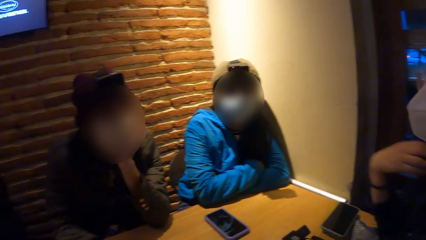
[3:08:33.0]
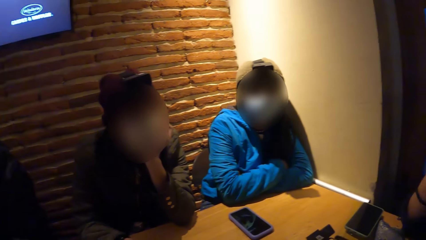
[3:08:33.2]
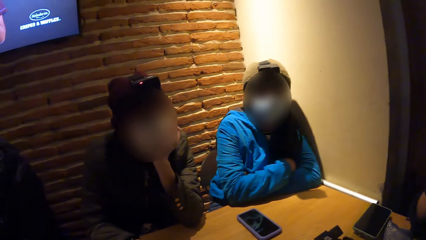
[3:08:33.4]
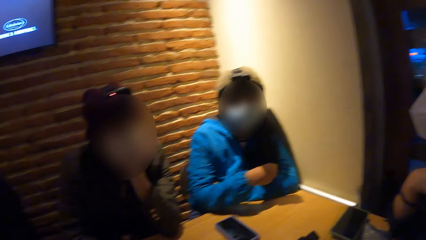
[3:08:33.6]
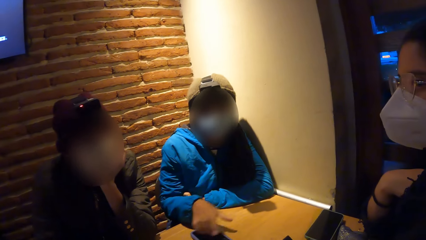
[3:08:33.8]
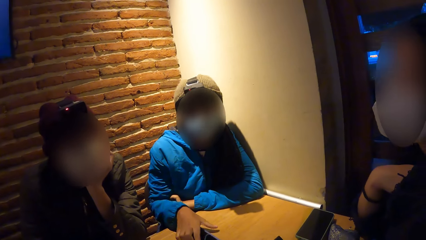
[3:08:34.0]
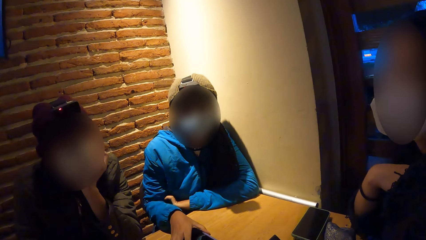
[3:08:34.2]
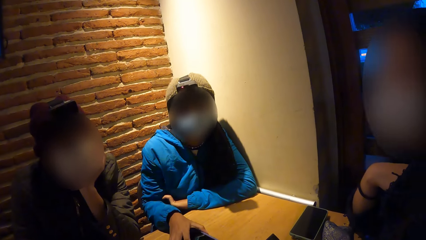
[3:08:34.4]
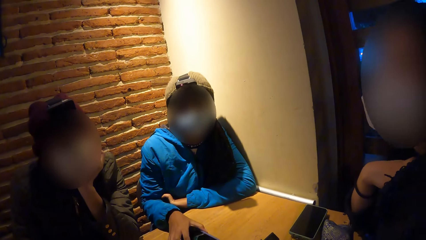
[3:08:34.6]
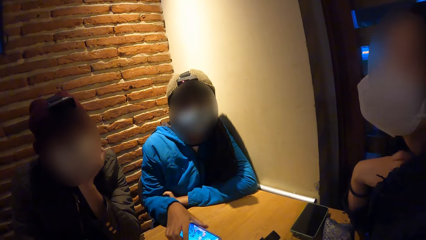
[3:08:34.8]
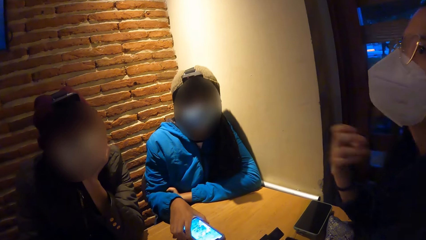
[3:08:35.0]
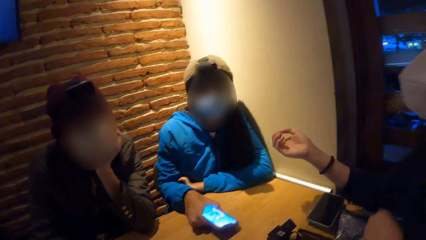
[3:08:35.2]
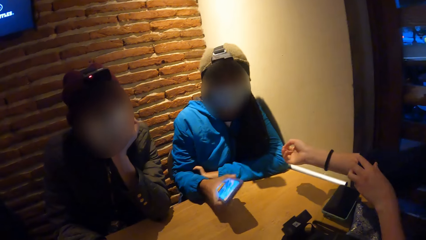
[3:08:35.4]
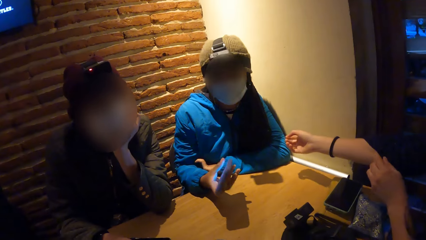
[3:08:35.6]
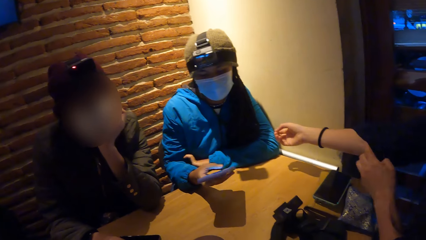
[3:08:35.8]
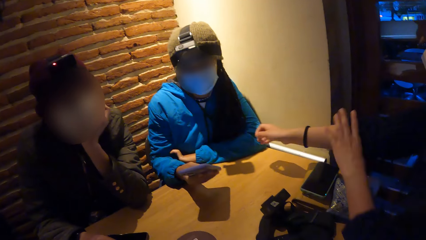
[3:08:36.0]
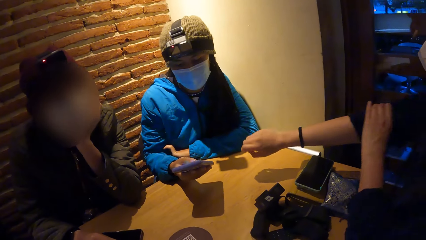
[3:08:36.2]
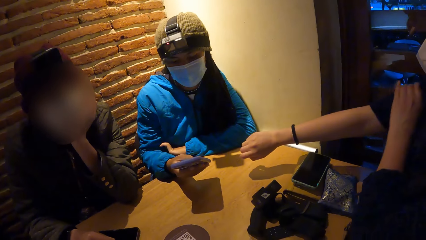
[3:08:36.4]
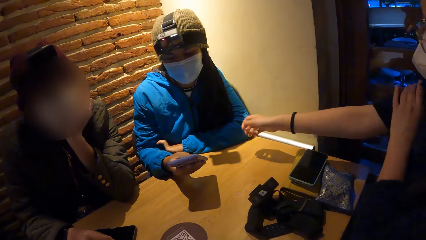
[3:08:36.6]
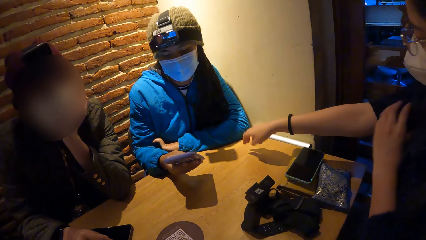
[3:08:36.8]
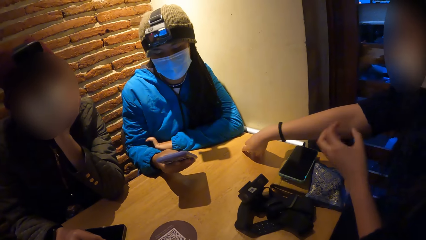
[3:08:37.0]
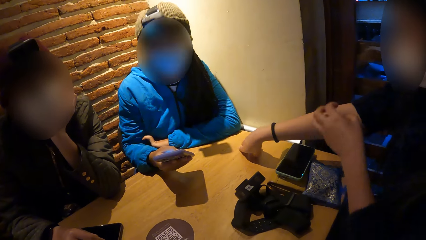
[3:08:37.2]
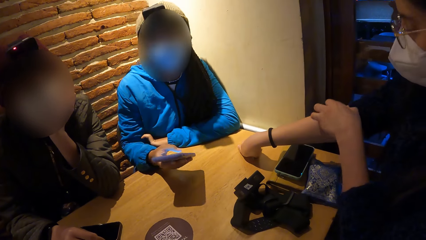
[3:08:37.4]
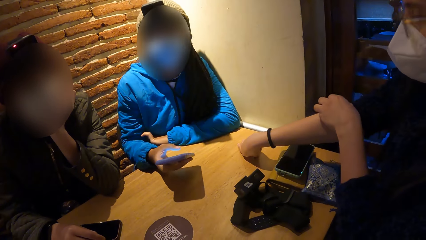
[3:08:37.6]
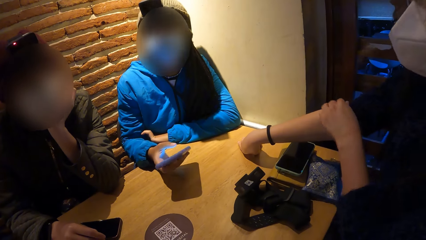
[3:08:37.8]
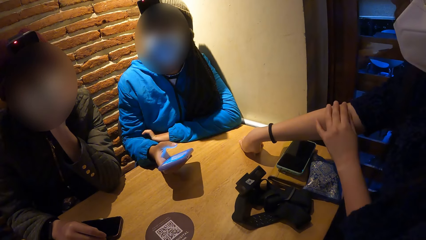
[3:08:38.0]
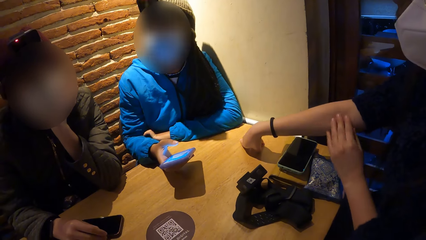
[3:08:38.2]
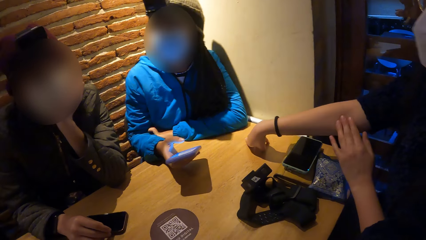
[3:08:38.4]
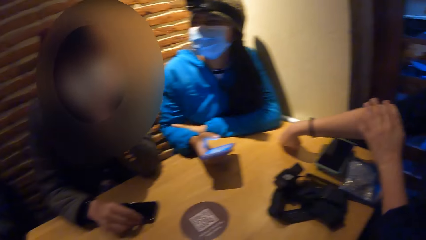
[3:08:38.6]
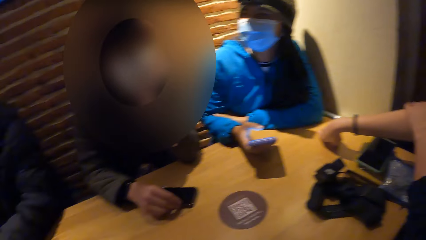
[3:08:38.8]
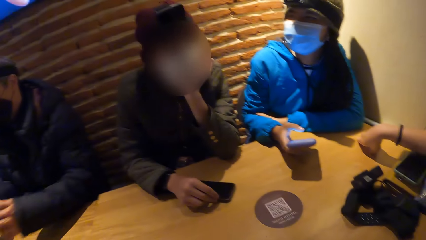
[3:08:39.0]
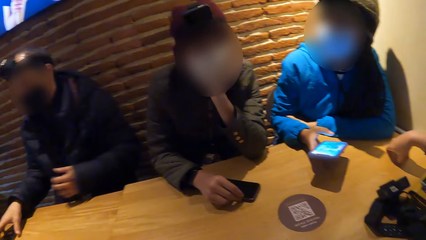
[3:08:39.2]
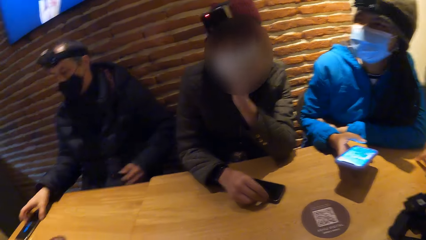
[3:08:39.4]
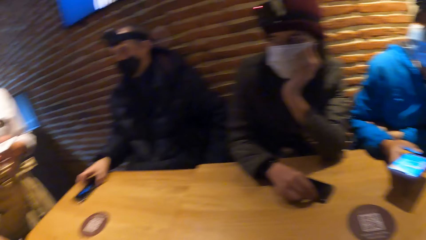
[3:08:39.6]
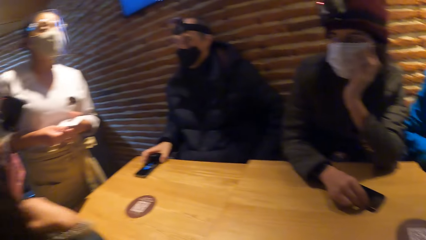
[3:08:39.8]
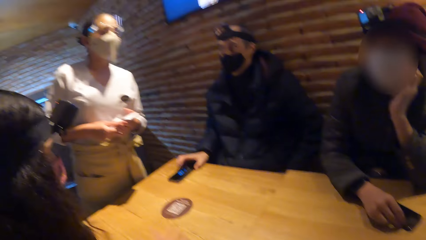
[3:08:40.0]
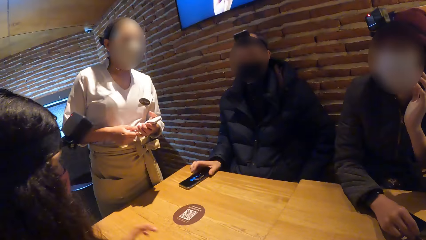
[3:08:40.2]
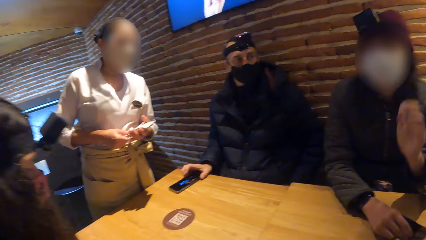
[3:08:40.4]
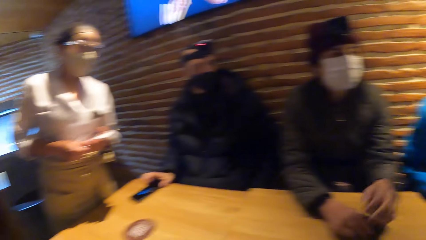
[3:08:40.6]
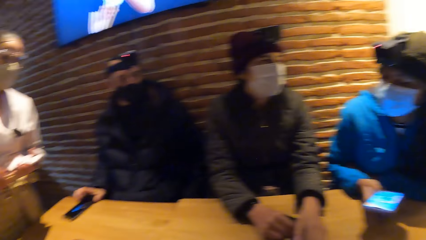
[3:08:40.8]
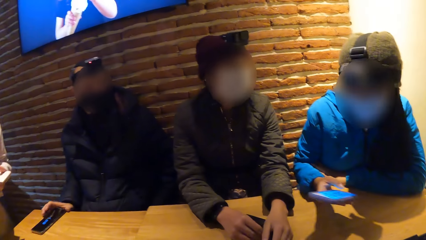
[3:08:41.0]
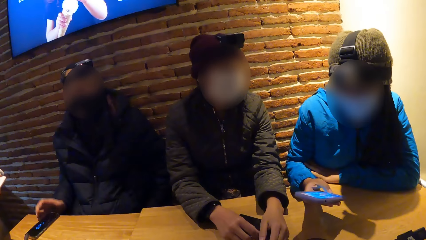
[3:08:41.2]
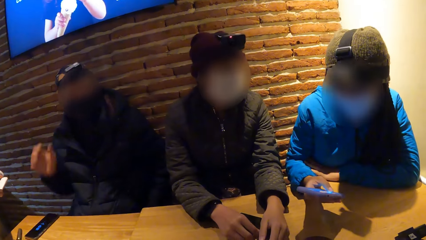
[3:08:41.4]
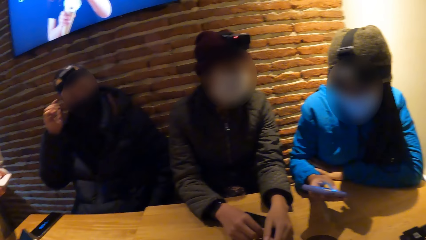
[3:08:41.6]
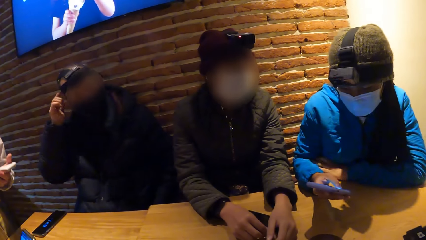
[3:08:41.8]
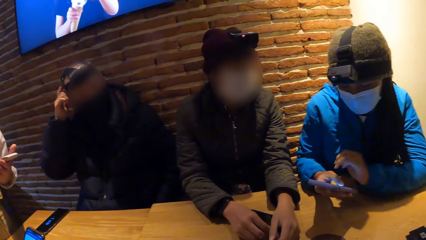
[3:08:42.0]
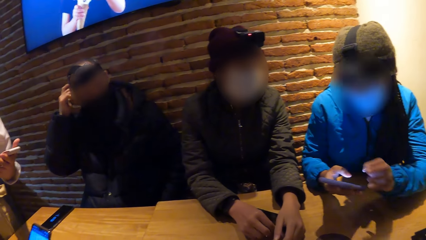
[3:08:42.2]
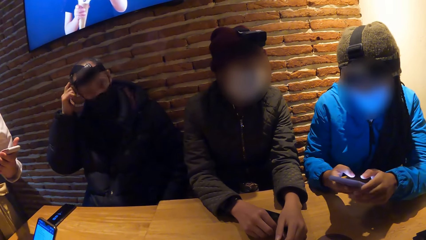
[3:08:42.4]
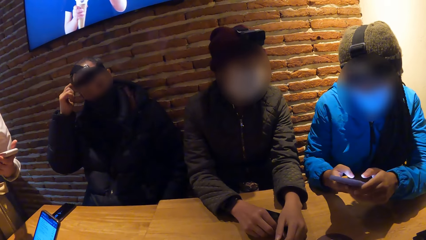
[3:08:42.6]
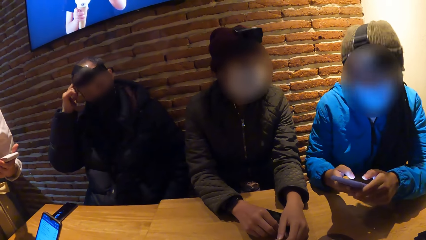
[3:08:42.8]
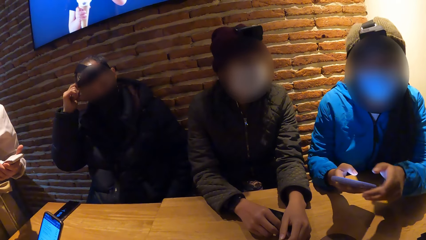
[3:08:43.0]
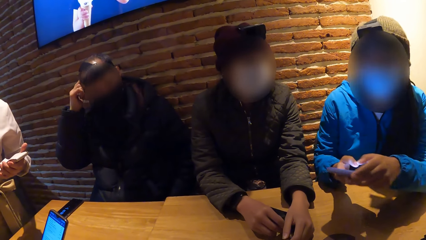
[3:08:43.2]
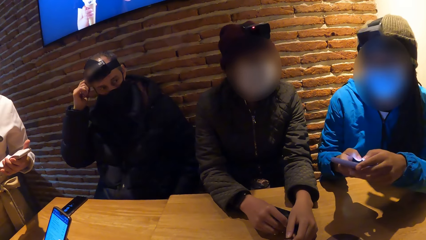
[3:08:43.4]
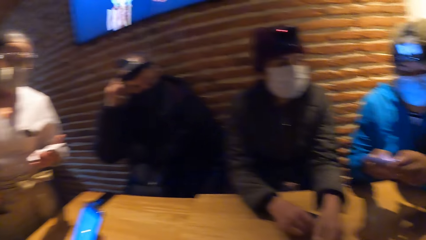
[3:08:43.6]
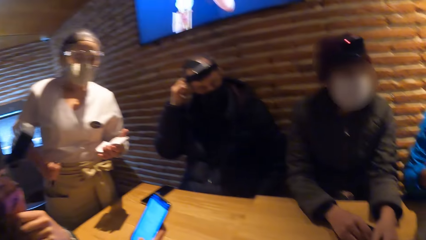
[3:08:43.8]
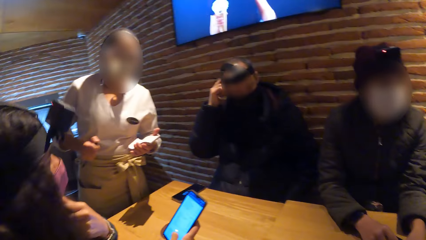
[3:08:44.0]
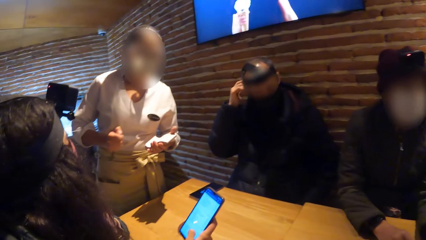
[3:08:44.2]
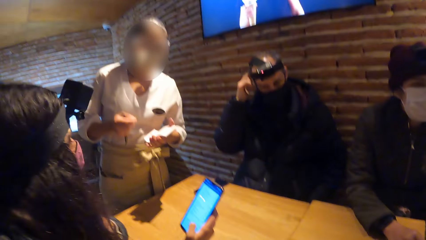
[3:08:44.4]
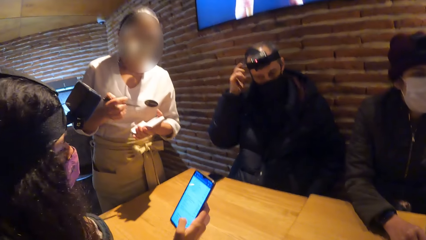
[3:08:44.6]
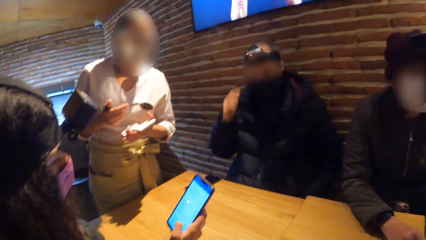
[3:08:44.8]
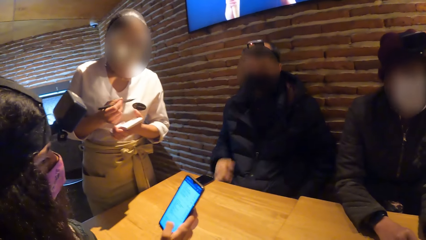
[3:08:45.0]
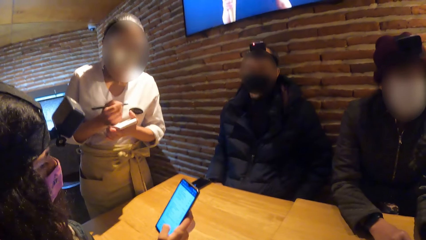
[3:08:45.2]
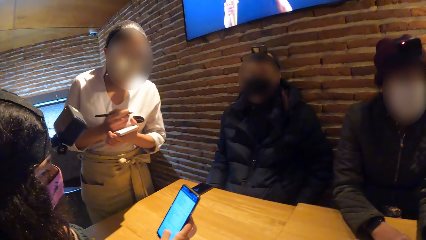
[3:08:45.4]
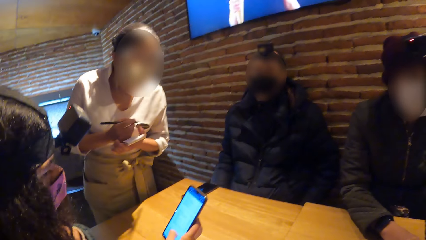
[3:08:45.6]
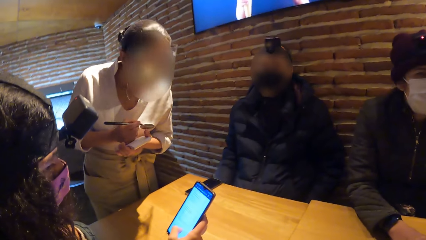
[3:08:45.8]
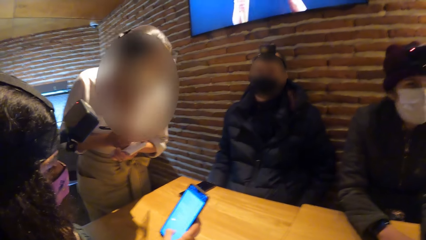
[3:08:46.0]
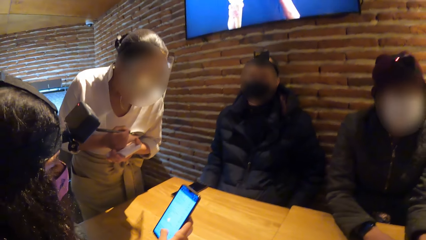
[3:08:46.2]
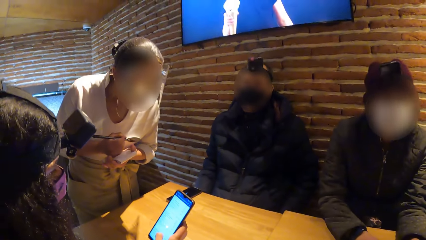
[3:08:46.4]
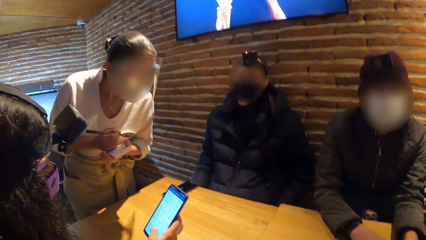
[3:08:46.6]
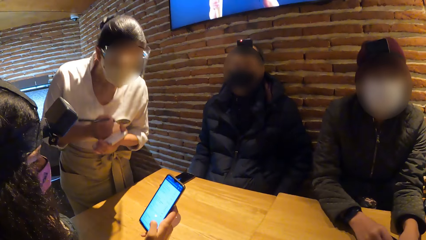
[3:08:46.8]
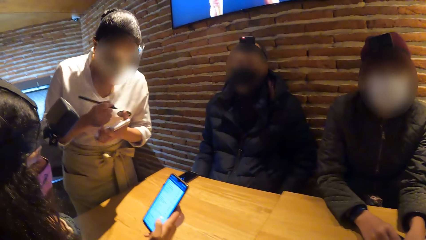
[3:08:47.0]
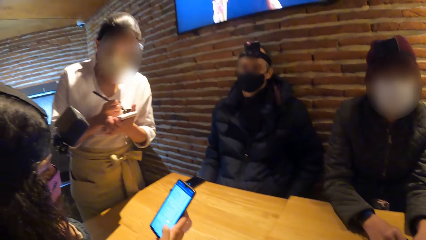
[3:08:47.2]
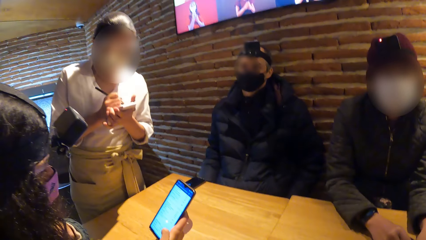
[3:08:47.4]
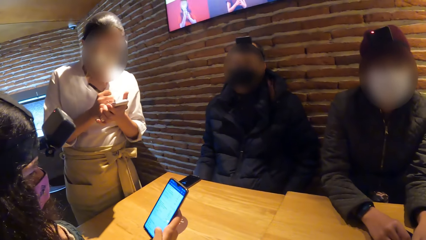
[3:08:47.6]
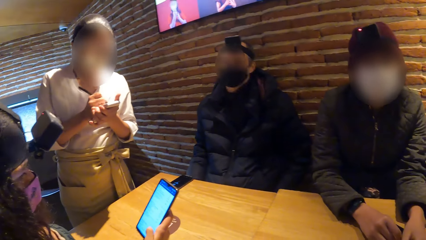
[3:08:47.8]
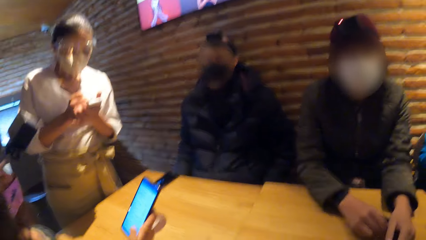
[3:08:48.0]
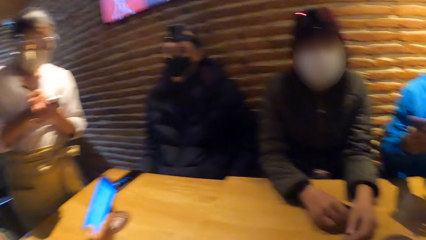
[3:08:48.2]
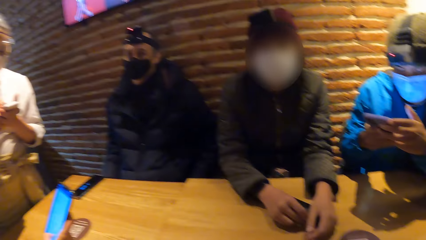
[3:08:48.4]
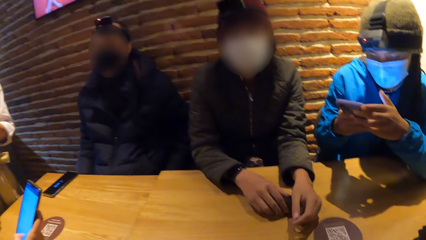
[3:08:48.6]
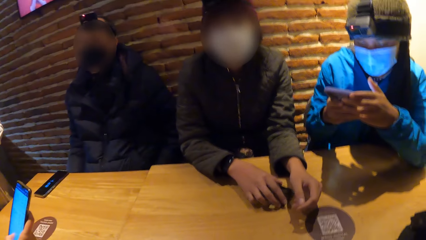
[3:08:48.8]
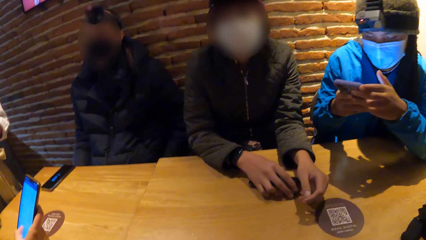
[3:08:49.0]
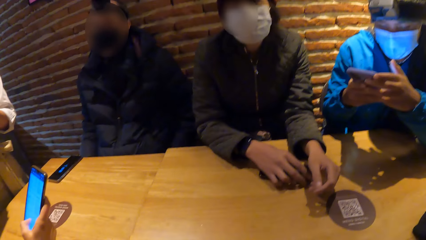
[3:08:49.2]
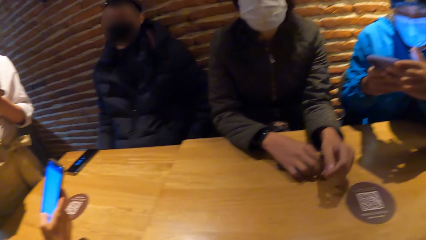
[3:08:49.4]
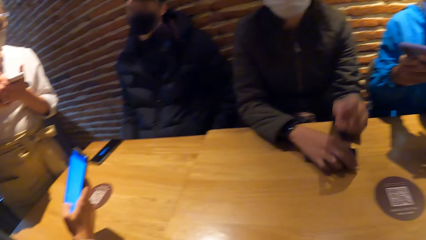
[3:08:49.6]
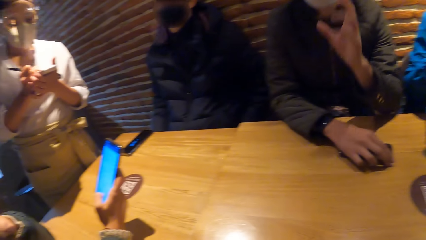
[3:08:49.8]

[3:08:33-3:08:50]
A woman presses the phone on the table with her right hand. The woman holds the phone. The woman picks the phone from the table with her right hand. Another woman adjusts the sleeve of her shirt with her left hand. The first woman operates the phone with her right hand. A man moves a phone on the table with his right hand. The first woman operates the phone with her right hand. The man lifts his hand. The first woman operates the phone with her hands. The other woman operates the phone with her right hand. A waiter writes down the order of the group of people with the biro in her right hand and the jotter in her left hand.
